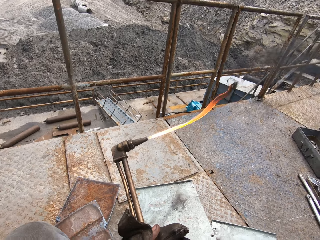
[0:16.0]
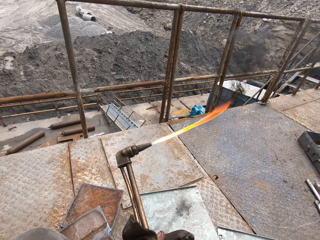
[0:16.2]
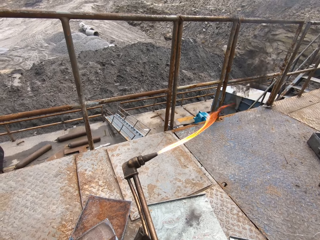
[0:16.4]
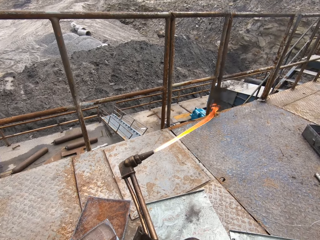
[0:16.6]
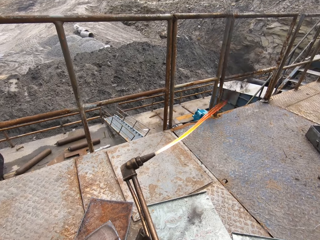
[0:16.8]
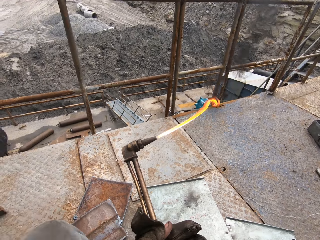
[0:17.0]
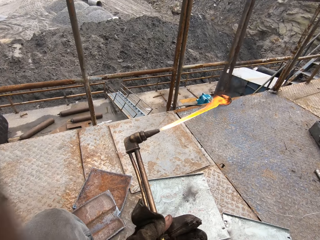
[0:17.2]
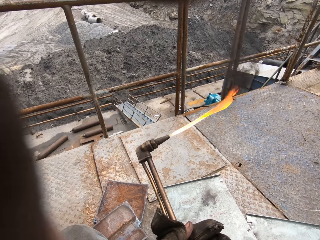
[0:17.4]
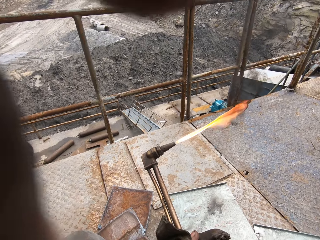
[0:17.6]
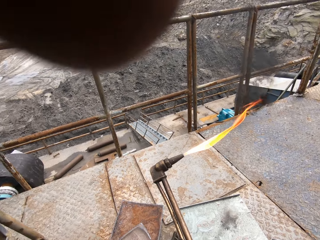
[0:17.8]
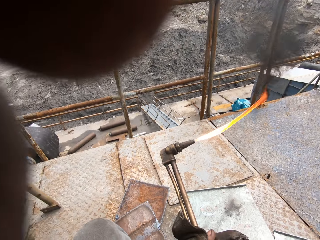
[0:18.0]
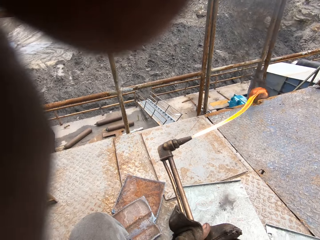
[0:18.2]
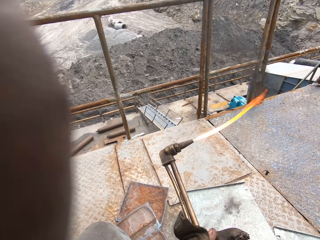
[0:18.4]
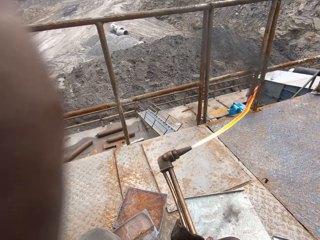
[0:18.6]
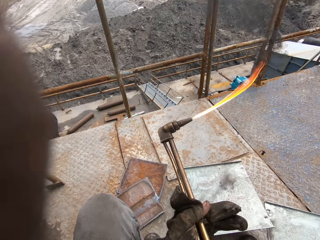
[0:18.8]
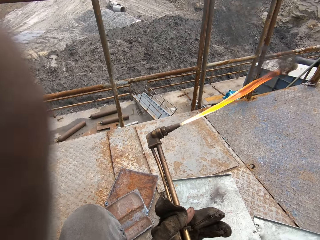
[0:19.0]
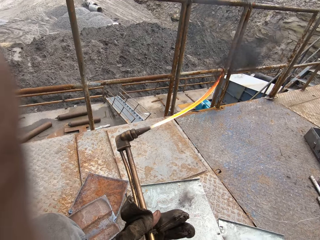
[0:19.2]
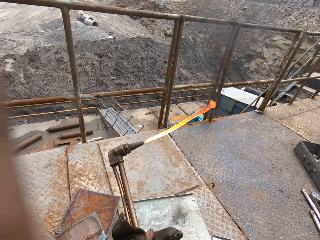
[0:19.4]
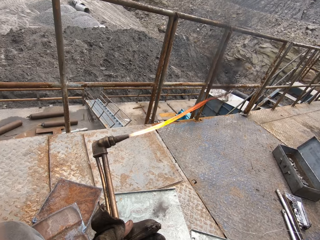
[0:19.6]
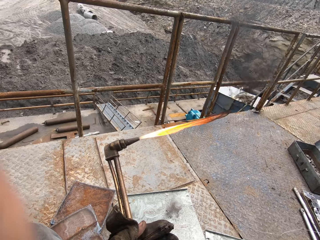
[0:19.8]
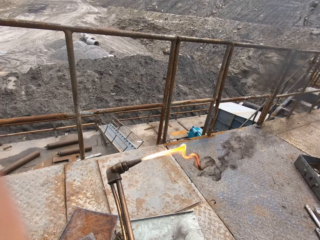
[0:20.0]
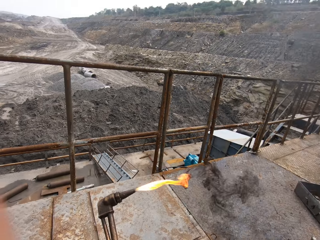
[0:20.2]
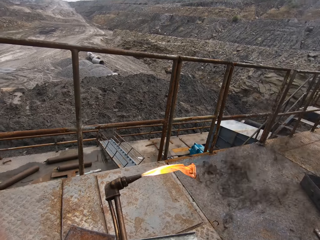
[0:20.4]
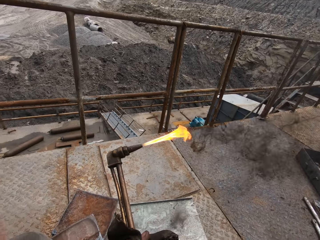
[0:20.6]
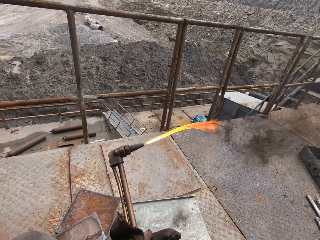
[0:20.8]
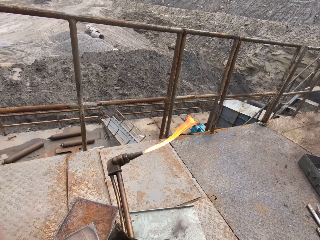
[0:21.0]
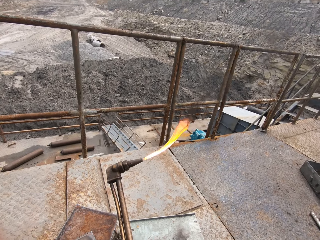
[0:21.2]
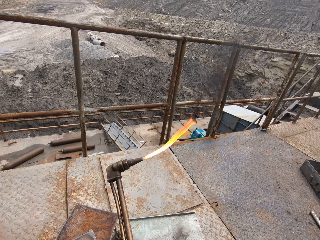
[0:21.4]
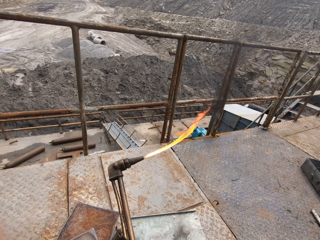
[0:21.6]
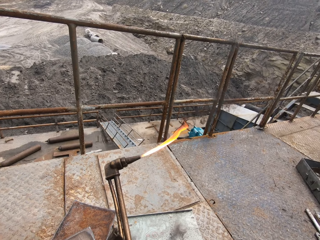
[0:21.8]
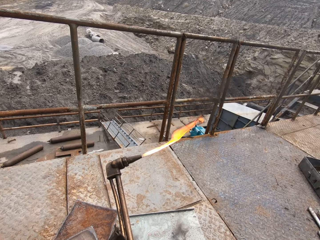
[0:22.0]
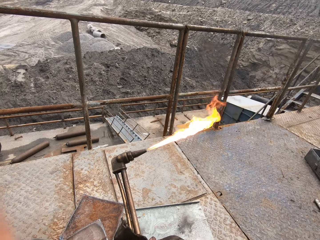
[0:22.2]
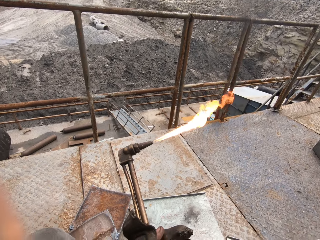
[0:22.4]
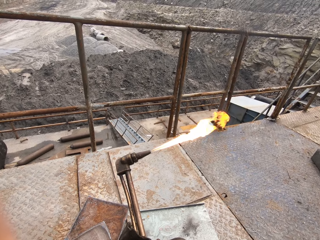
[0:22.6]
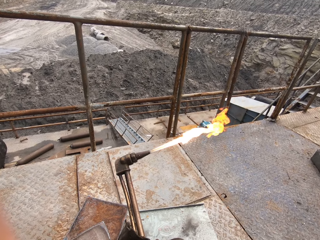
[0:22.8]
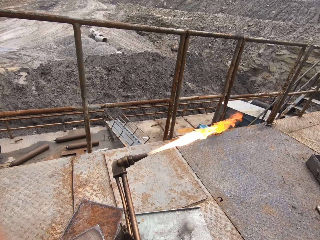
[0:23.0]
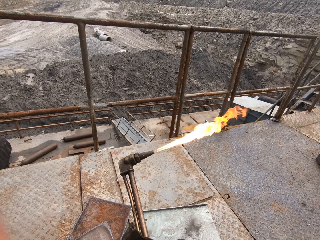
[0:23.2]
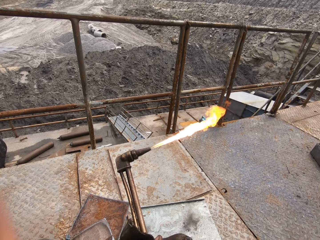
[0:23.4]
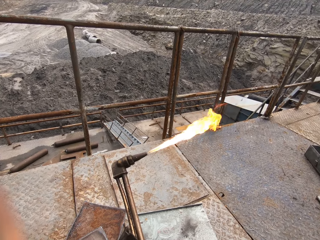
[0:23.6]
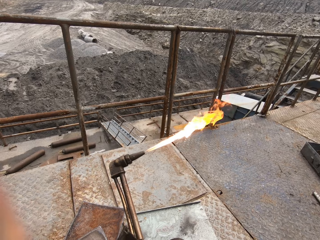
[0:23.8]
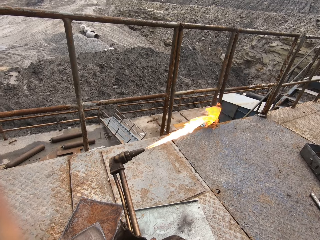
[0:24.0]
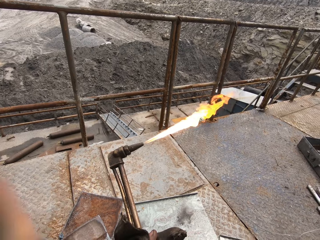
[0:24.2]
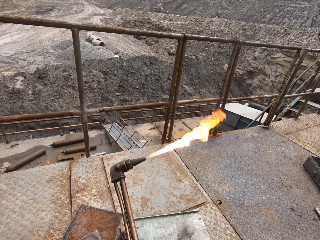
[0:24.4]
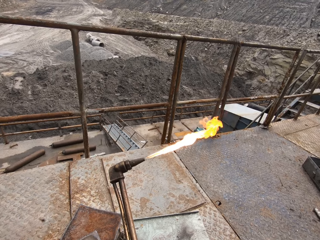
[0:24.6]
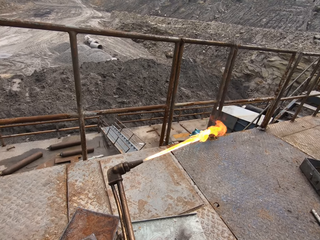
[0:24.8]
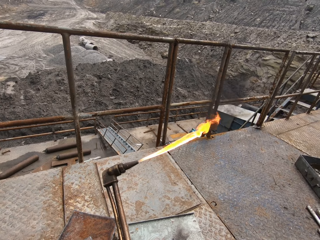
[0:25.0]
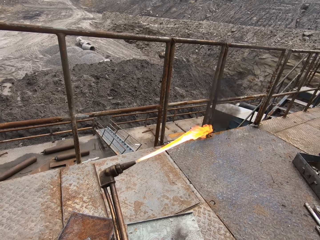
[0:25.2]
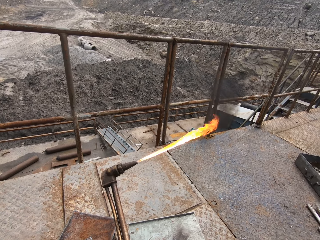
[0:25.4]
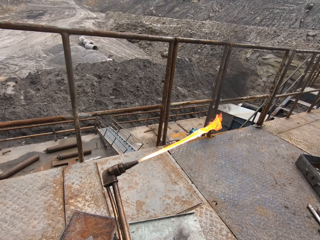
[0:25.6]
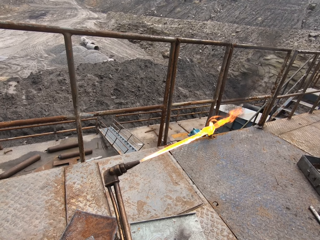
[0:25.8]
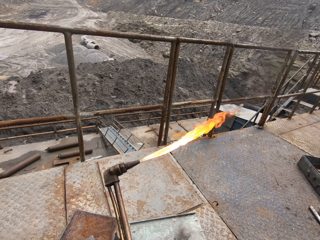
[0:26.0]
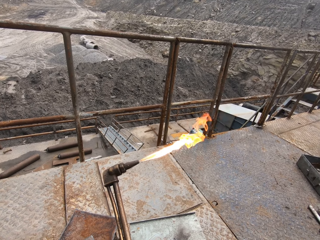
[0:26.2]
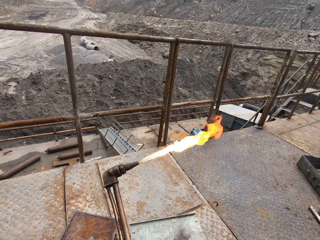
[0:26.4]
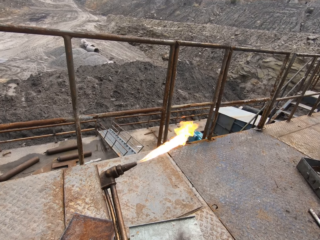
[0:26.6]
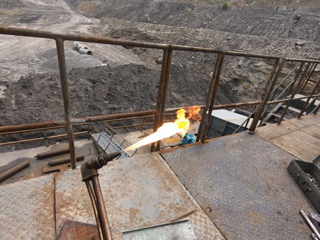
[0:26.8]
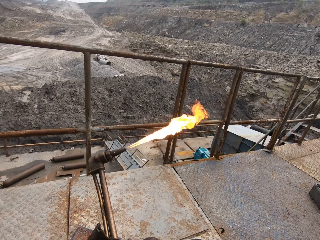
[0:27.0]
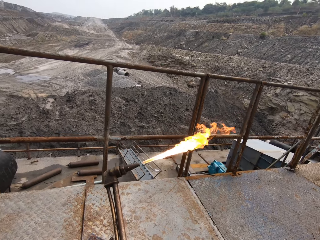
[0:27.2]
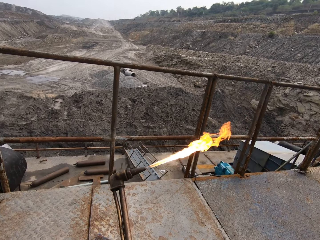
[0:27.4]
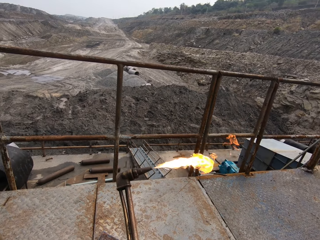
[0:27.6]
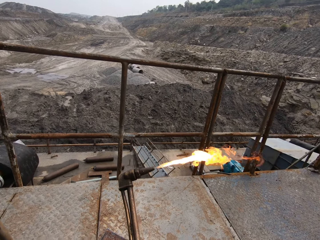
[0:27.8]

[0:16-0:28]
The camera wearer touches the camera.

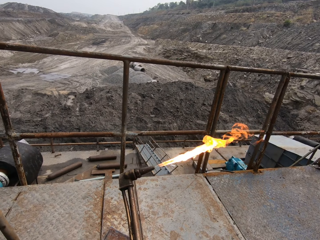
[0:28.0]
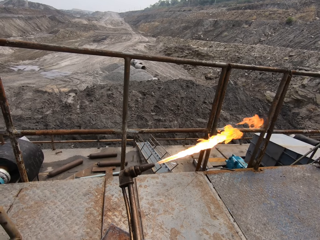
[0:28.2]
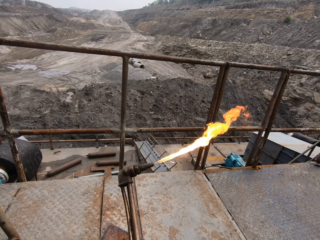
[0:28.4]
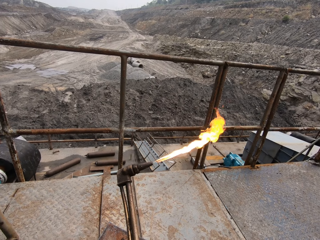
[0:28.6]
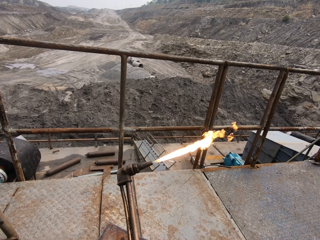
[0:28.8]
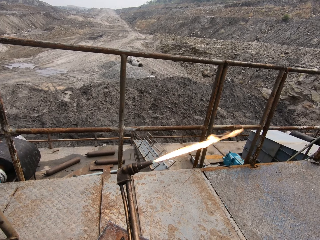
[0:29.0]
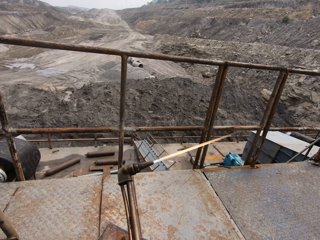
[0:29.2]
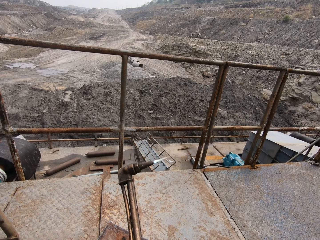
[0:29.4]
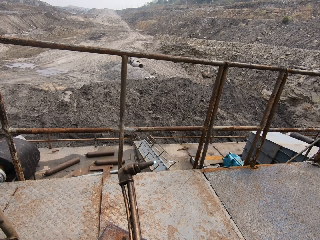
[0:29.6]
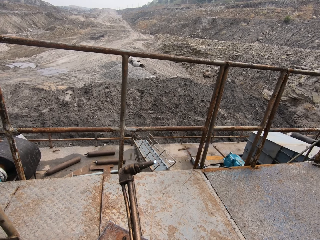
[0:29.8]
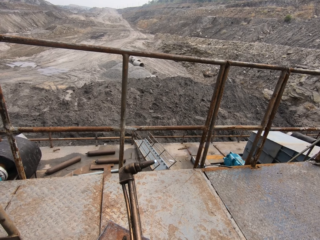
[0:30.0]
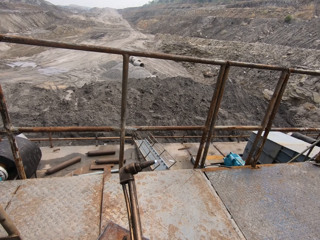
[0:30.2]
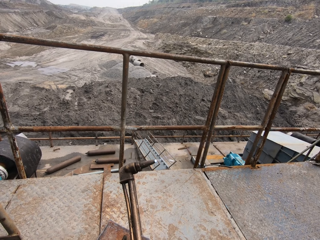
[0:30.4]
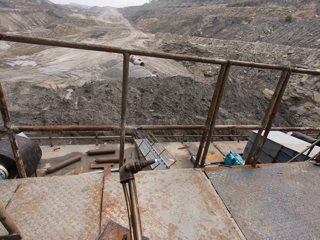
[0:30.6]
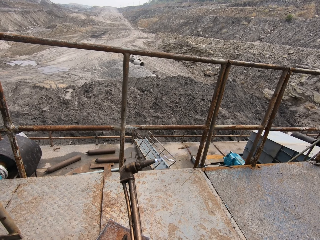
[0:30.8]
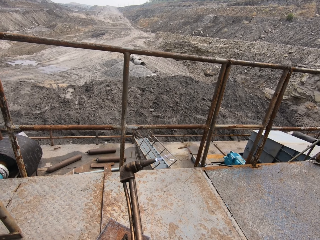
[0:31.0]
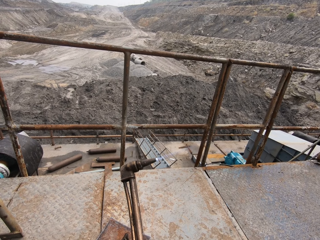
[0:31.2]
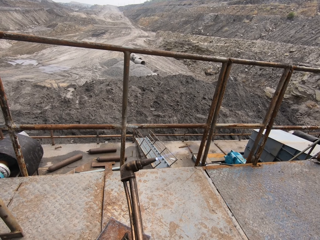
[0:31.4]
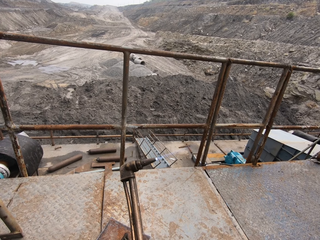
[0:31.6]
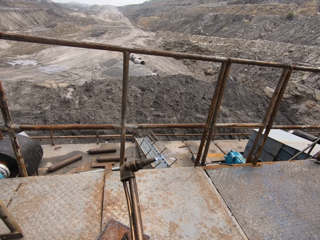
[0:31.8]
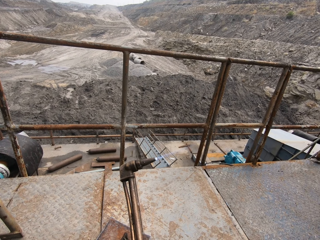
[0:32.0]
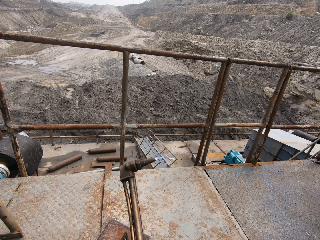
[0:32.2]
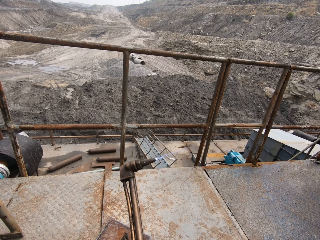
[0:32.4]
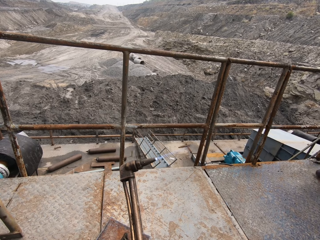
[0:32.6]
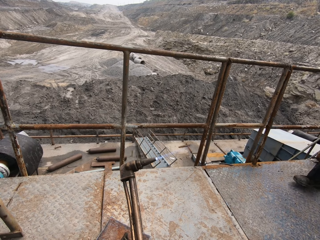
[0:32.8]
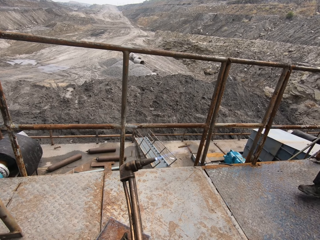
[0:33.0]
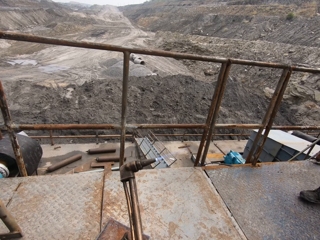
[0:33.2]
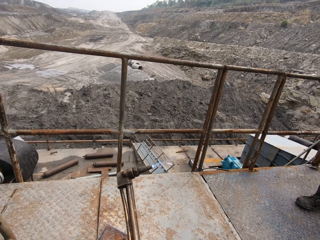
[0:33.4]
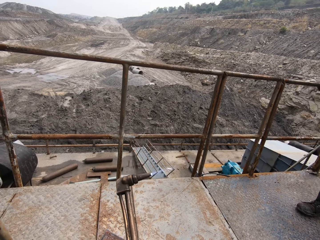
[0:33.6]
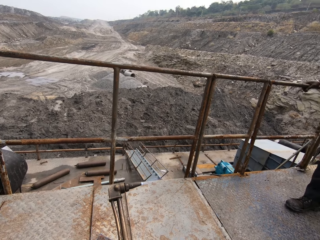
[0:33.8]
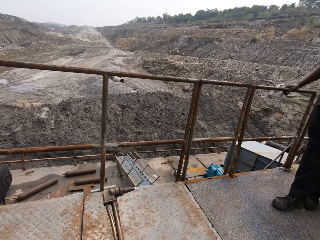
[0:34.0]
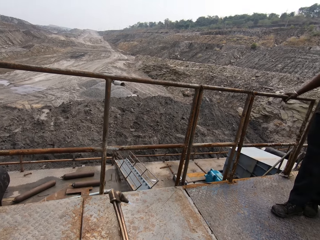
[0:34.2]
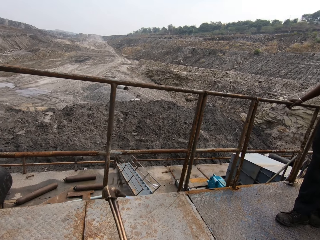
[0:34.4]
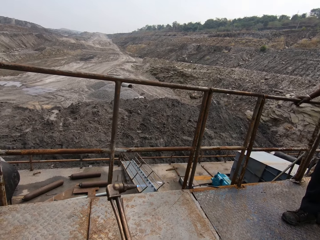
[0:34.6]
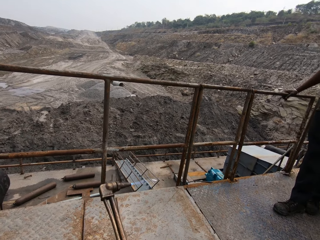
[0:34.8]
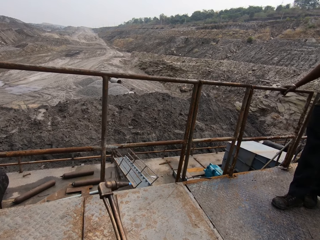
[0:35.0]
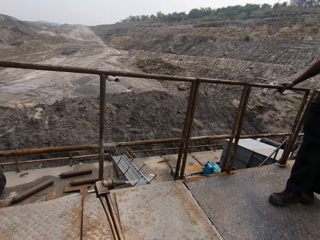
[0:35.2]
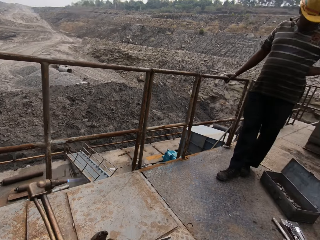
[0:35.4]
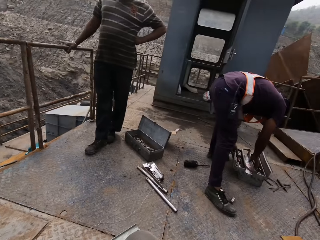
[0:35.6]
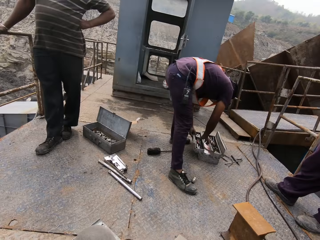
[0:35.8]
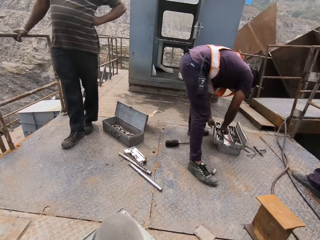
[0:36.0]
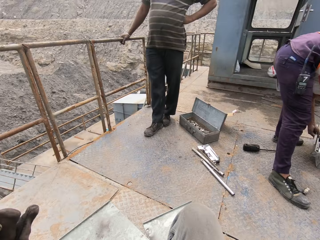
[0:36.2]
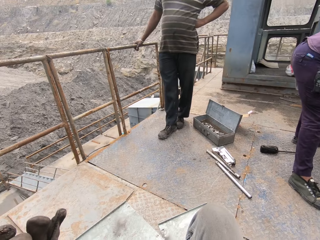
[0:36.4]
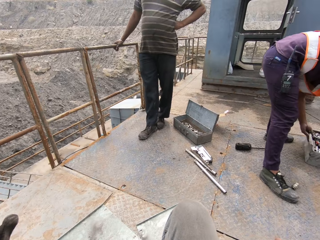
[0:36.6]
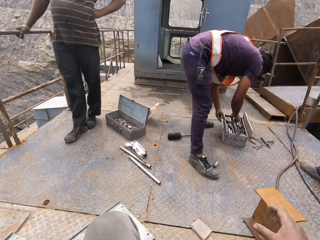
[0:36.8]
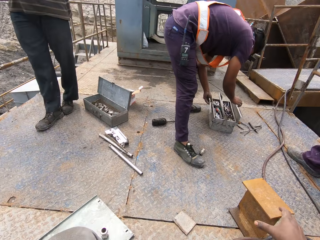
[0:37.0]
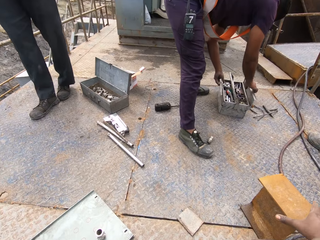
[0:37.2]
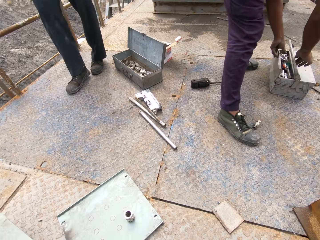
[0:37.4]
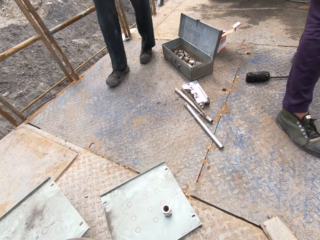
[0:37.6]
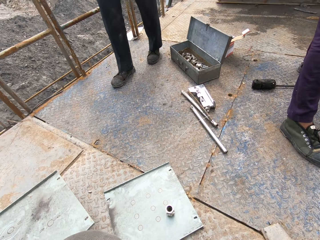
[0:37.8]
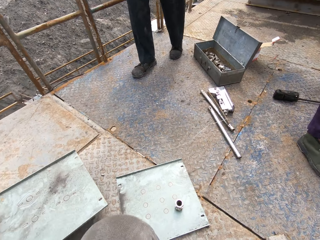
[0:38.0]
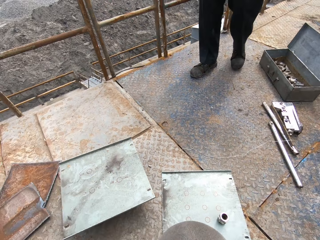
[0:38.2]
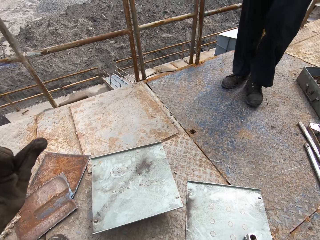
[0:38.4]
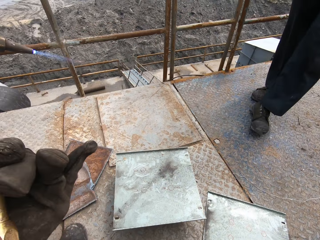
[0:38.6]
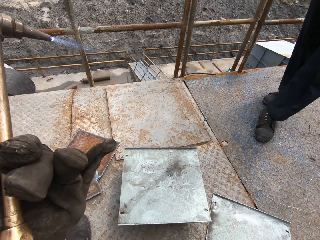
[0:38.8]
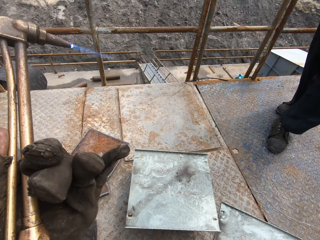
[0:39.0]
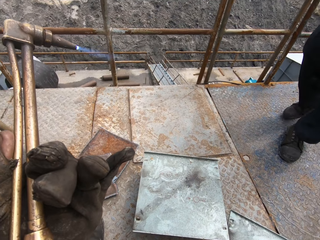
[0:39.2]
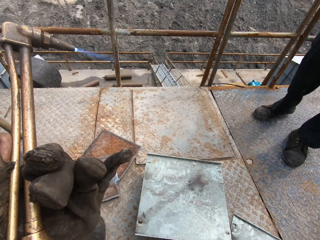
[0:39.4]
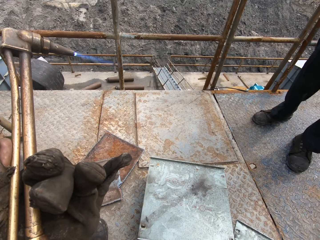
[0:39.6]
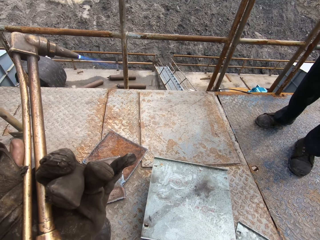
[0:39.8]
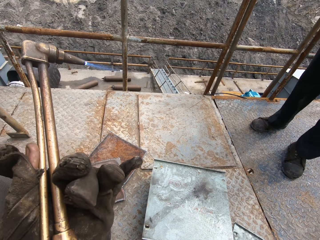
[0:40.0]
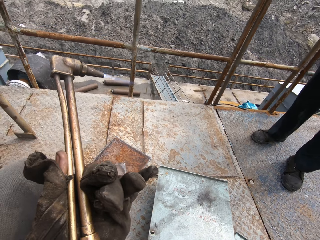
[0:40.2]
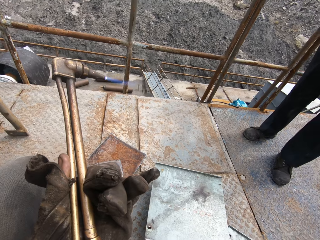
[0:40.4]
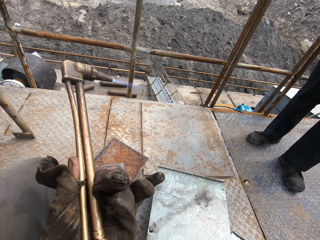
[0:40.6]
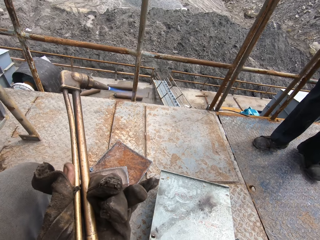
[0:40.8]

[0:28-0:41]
A man stands by a rail. The camera wearer looks around. Another man picks up metal rods in a box on the ground. A person closes the tool box. The camera wearer touches the metal plate. Another person walks.
